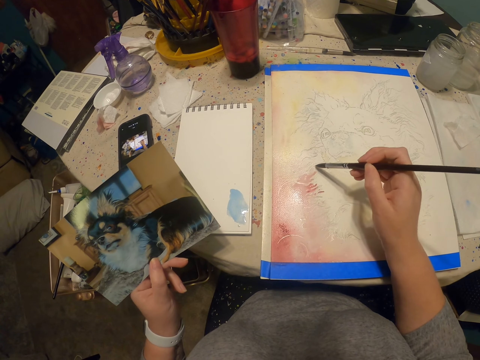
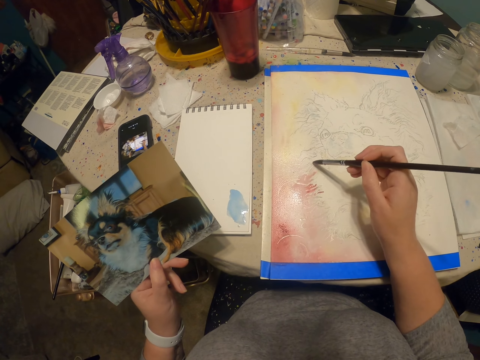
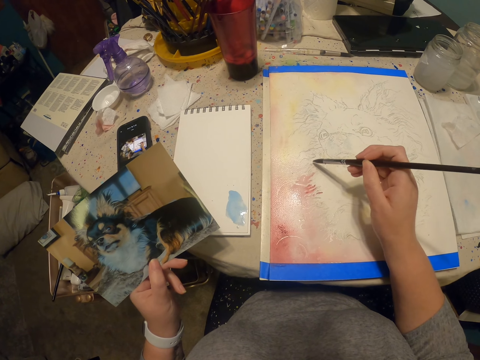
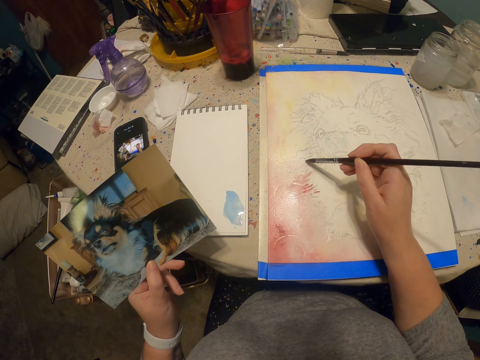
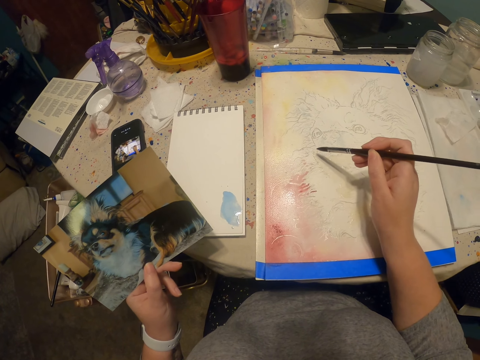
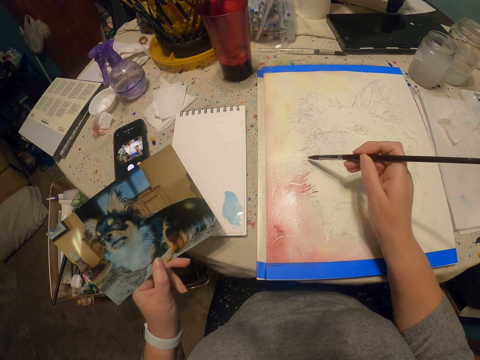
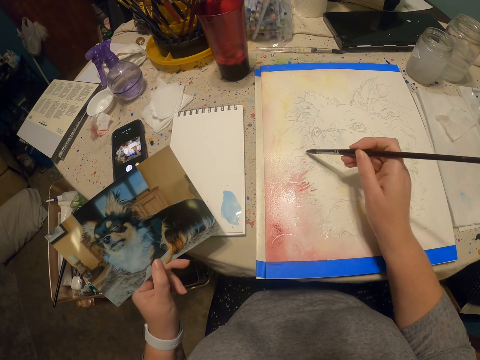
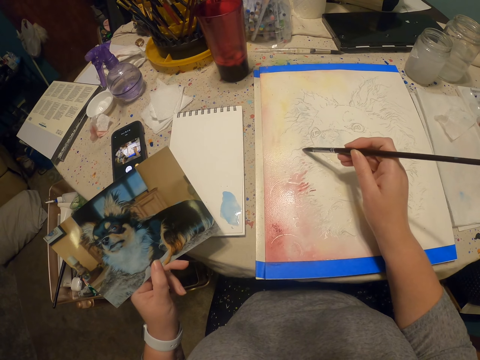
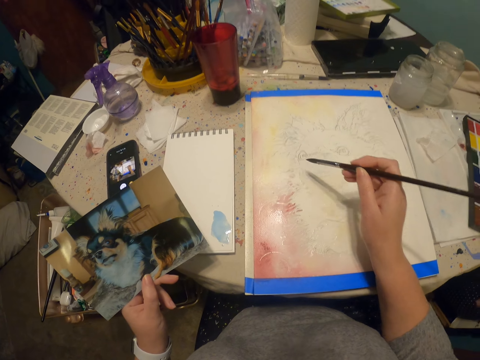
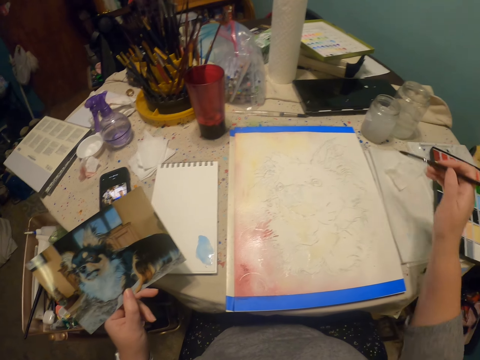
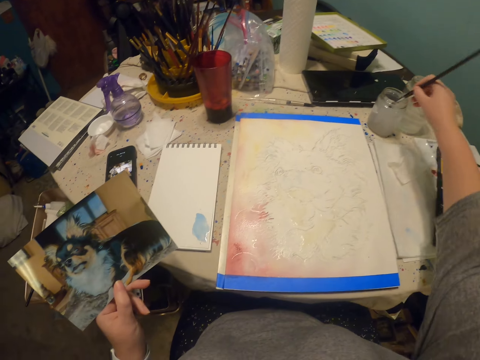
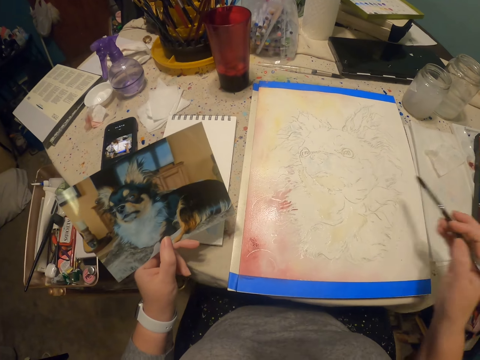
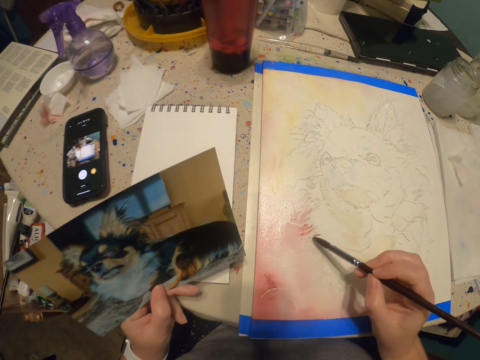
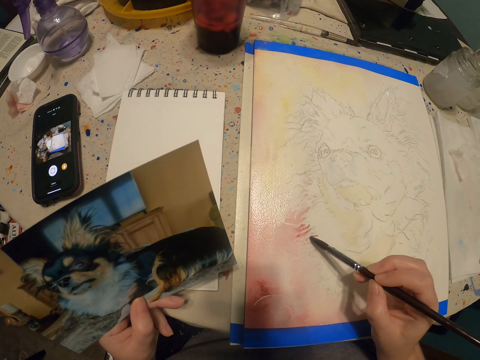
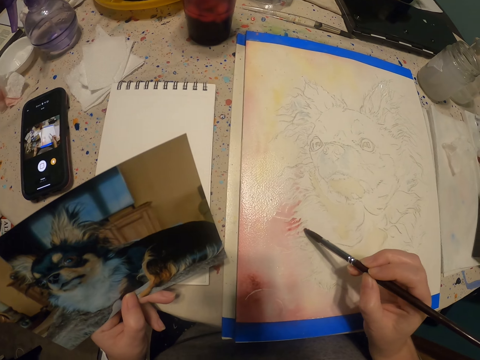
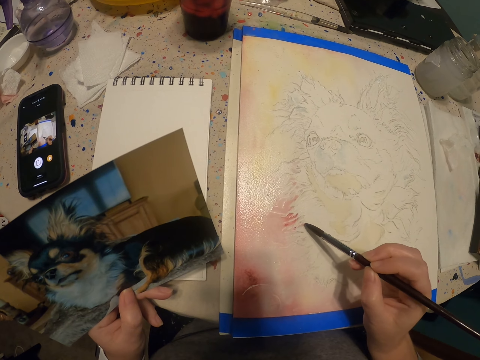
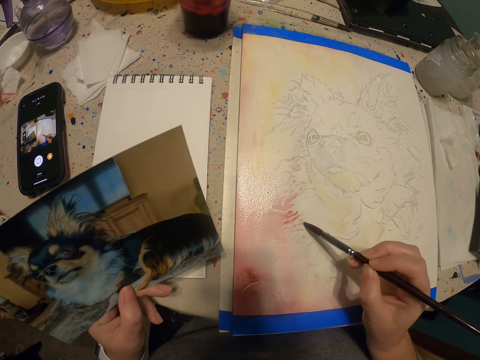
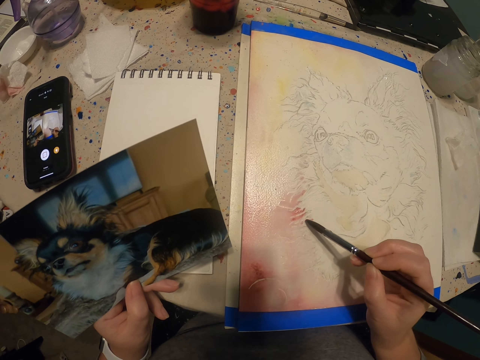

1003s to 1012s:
The camera wearer dips the painting brush in the bottle of water. They wipe the brush off the liquid. They draw the dog.

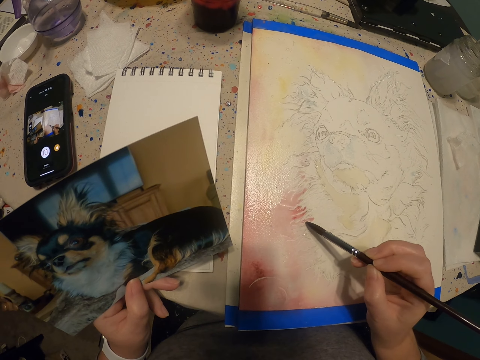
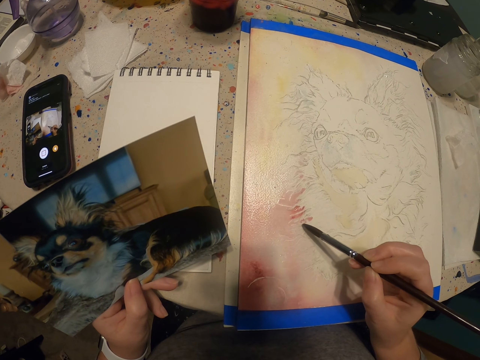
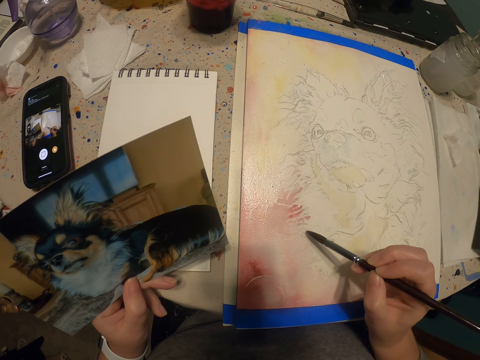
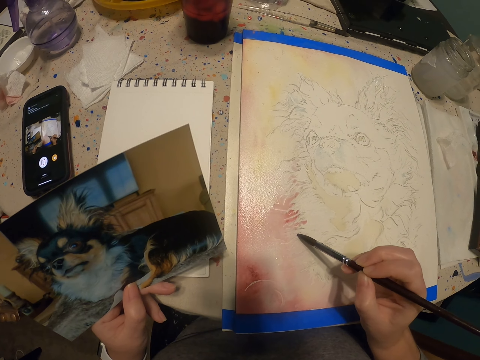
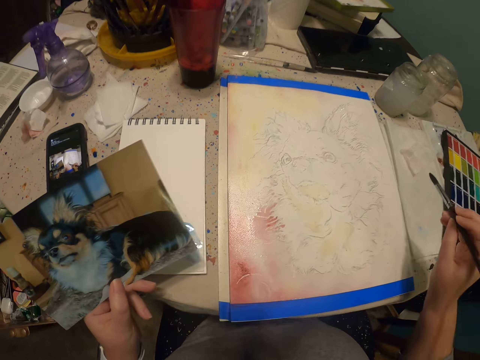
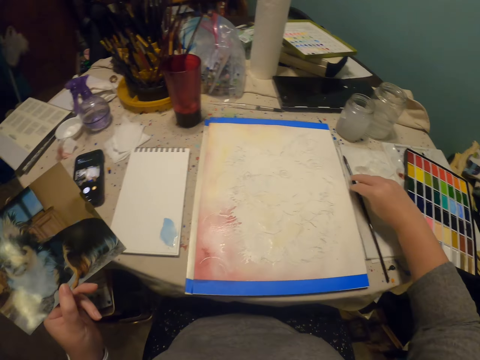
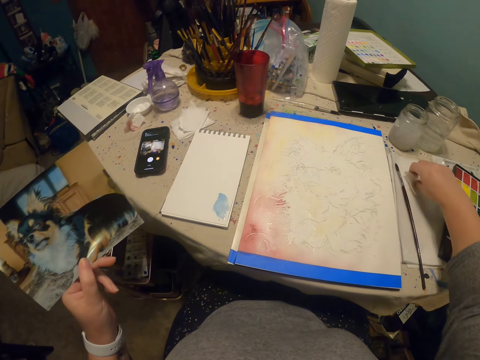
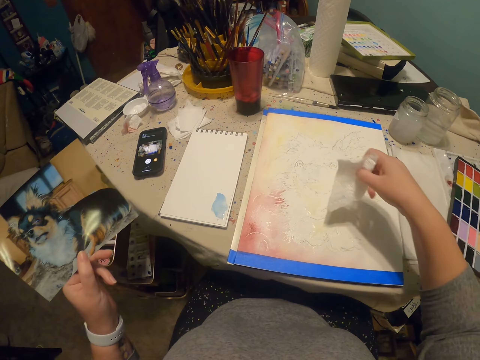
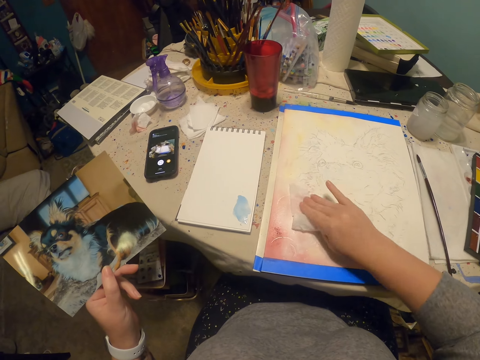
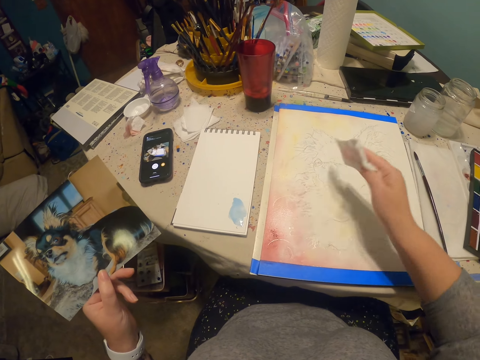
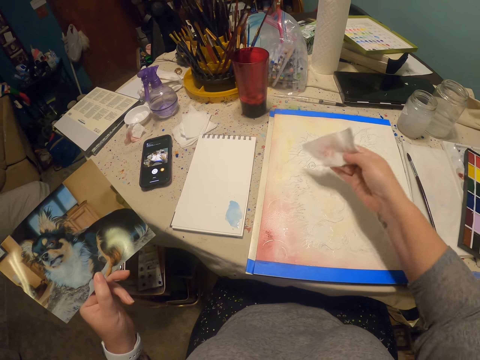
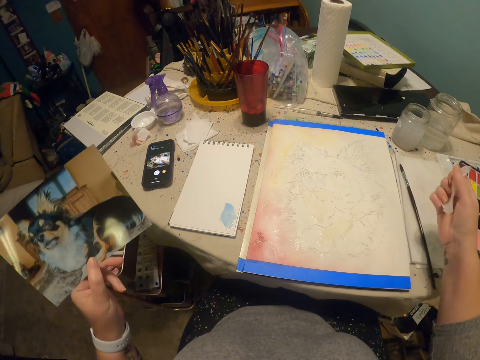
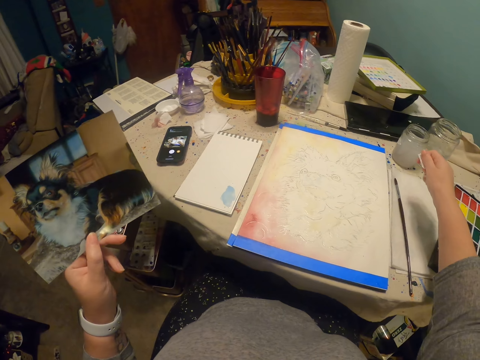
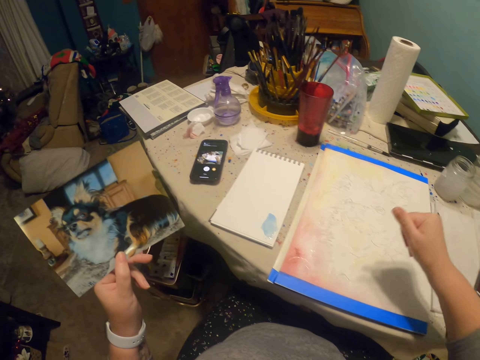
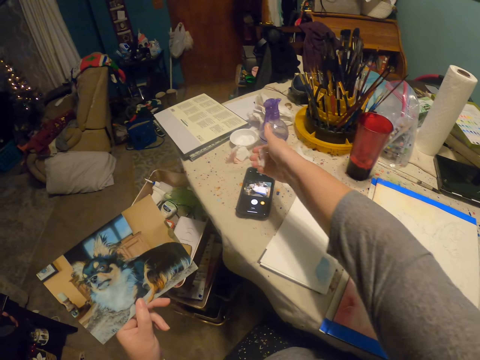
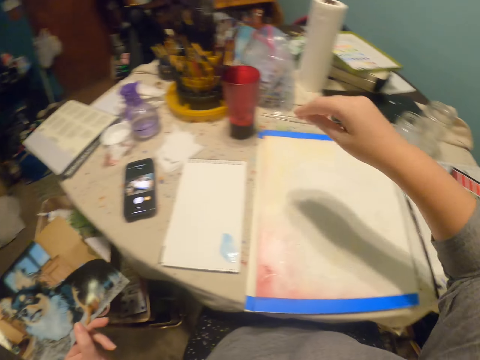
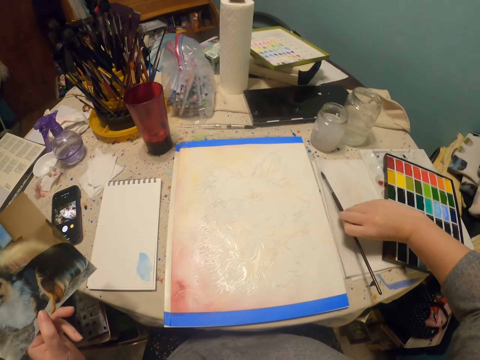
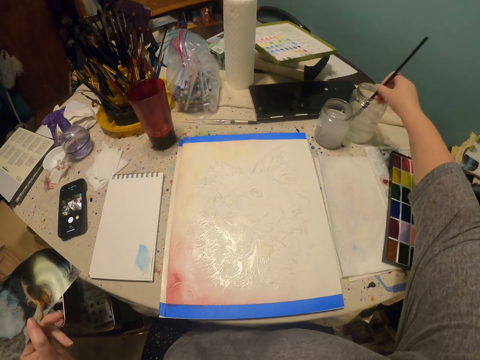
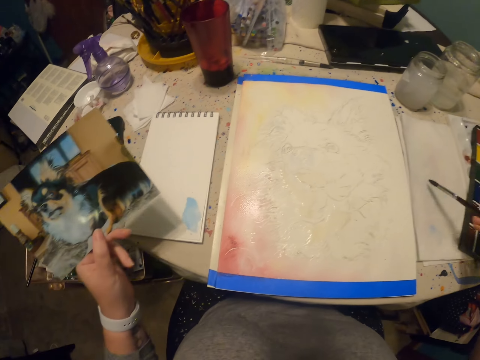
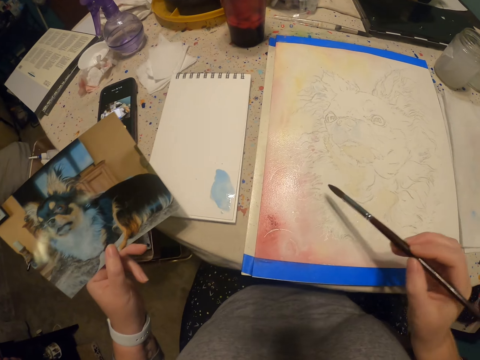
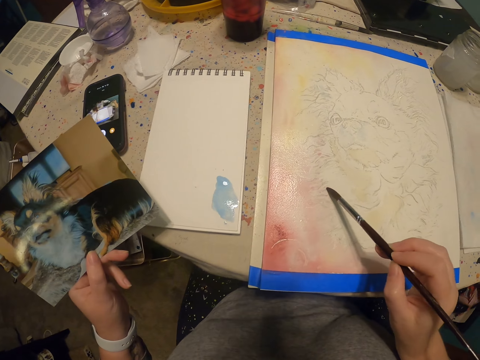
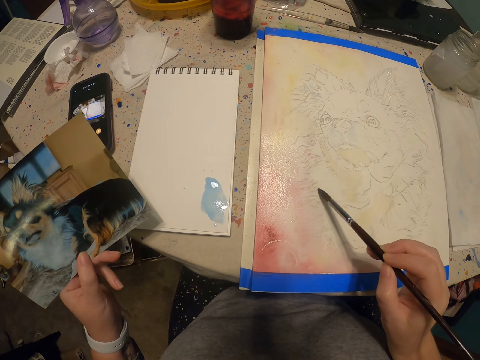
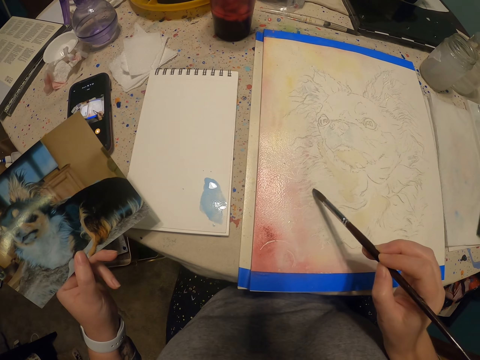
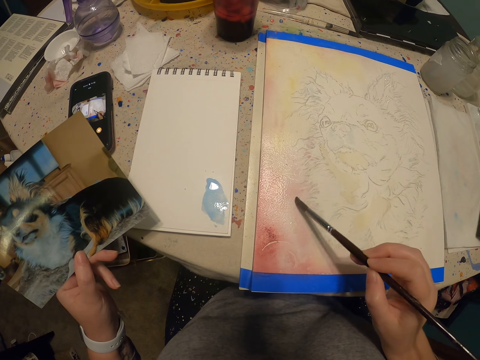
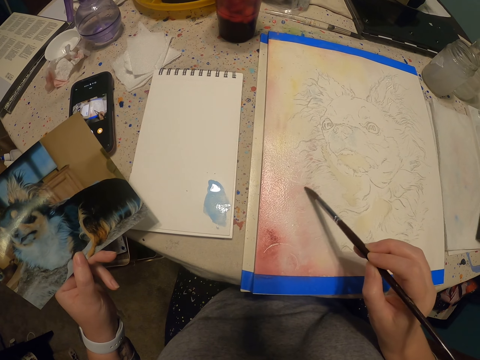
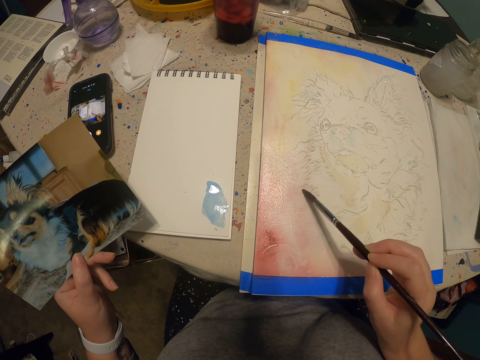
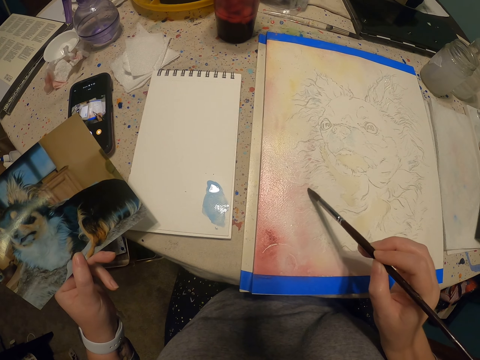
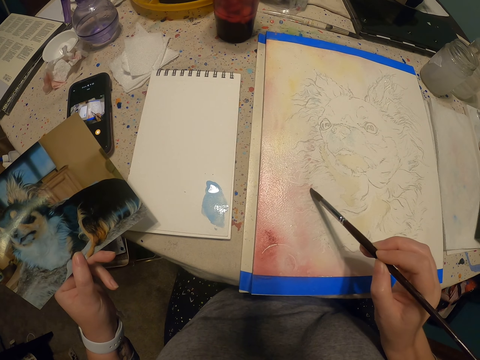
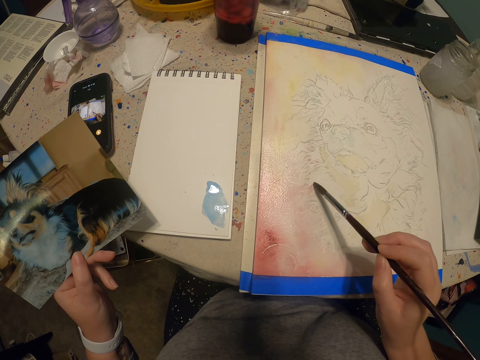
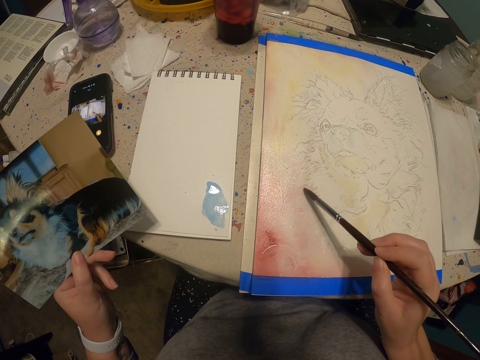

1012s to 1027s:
The camera wearer puts the brush down. They pick up a piece of tissue. They wipe the excess paint off the drawing. They put the piece of paper down. They pick up the brush. They put the painting brush in the bottle of water. They wipe the liquid off the brush. They draw the dog.

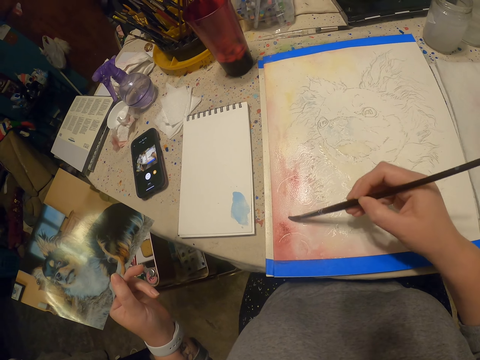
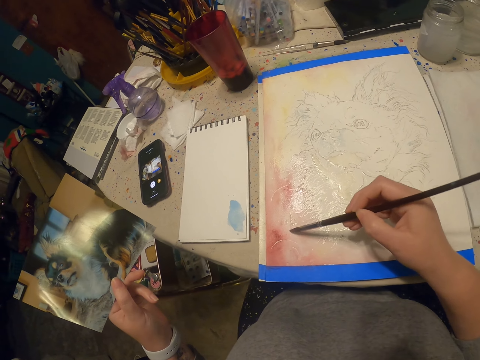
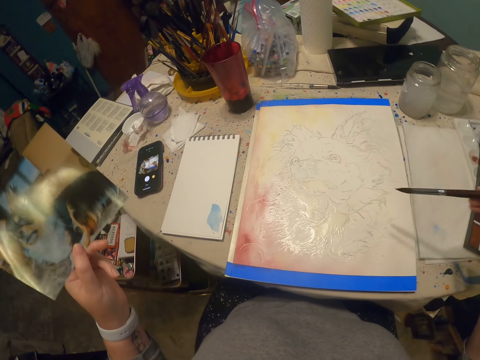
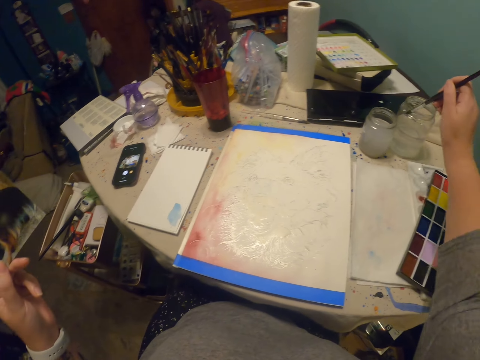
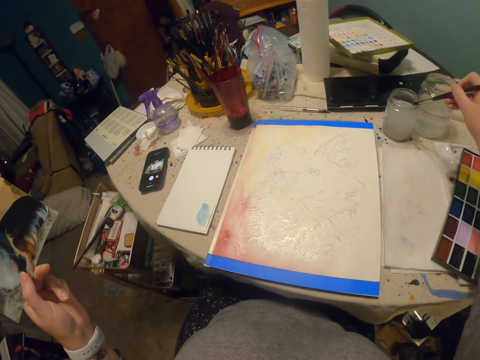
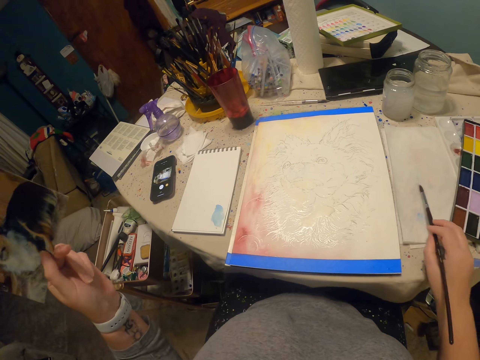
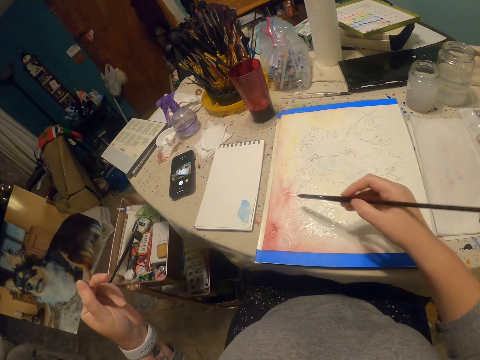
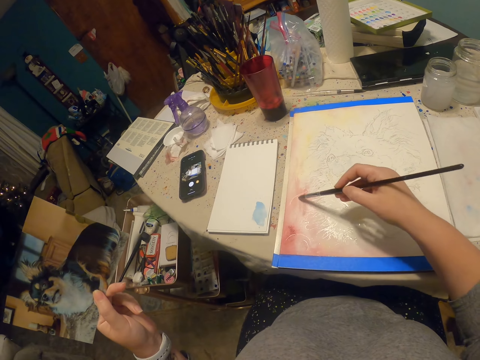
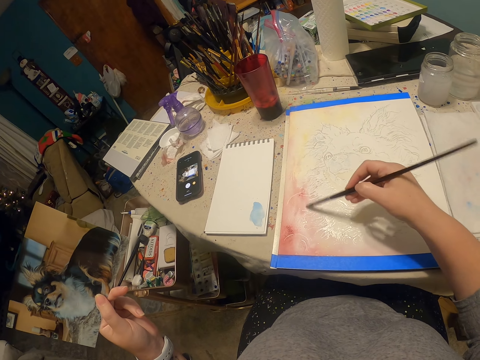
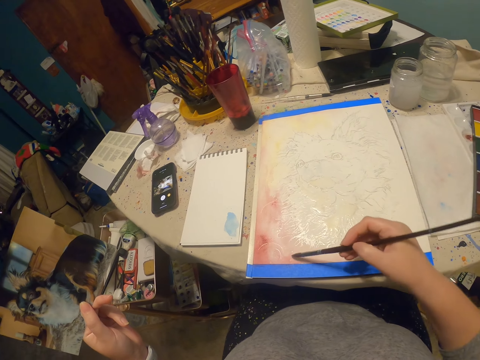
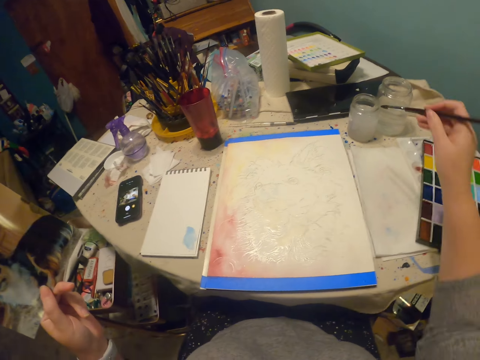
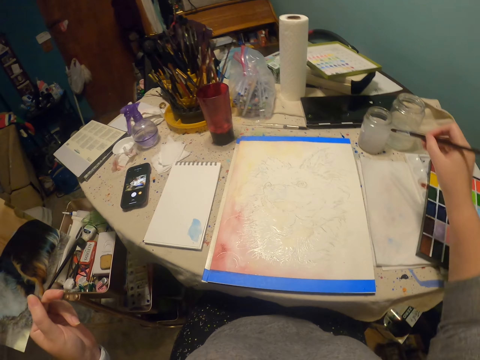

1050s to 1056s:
The camera wearer dips the painting brush in the bottle of water. They wipe off the liquid on the brush. They draw the dog. They paint on the book. They dip the brush in liquid.
